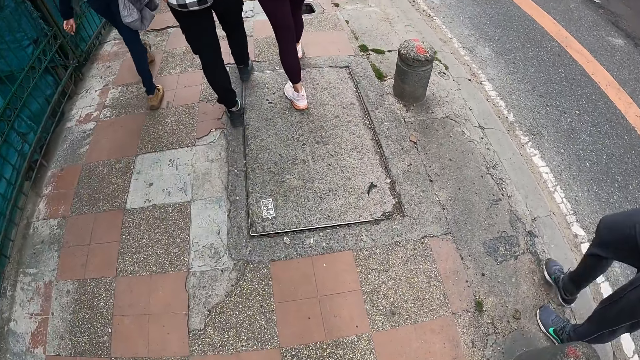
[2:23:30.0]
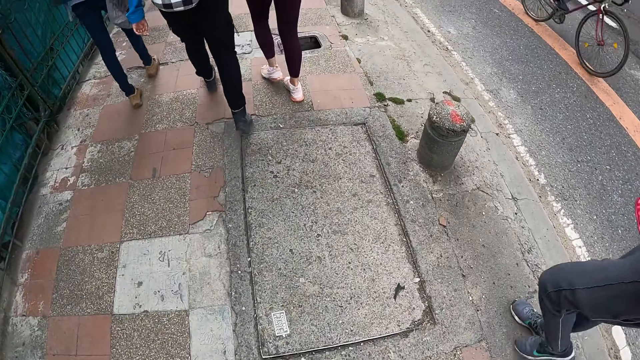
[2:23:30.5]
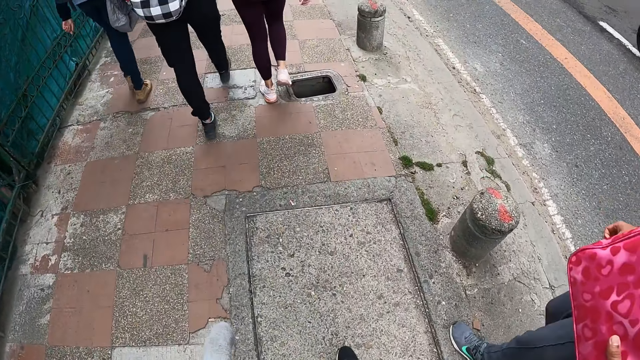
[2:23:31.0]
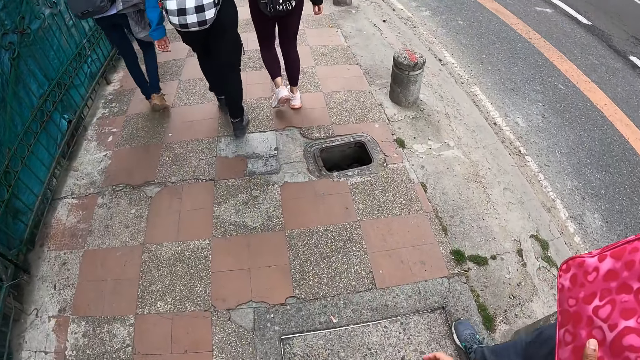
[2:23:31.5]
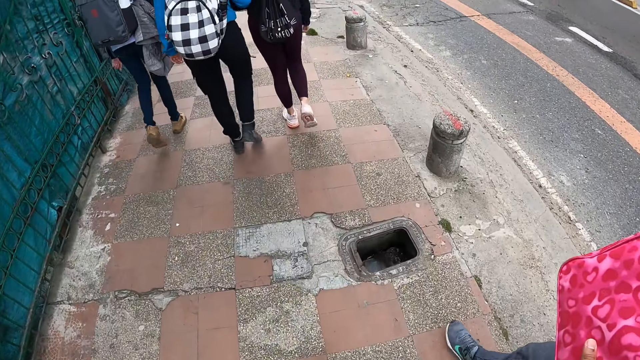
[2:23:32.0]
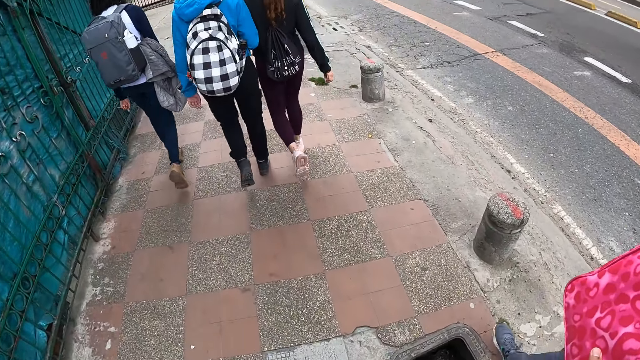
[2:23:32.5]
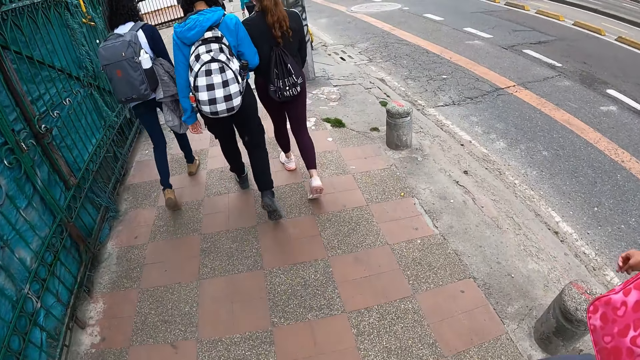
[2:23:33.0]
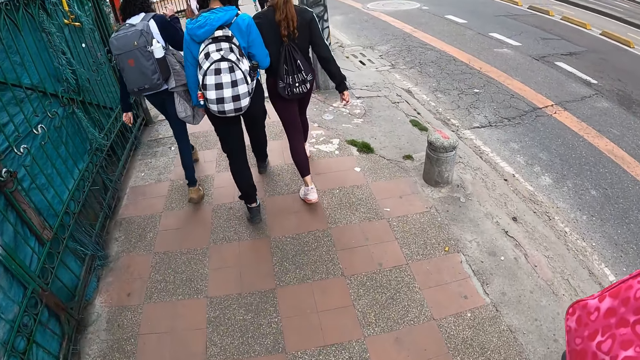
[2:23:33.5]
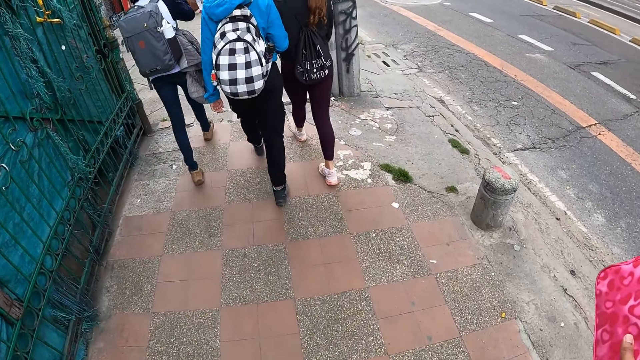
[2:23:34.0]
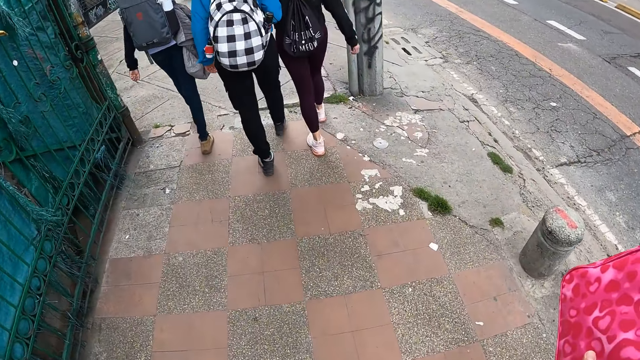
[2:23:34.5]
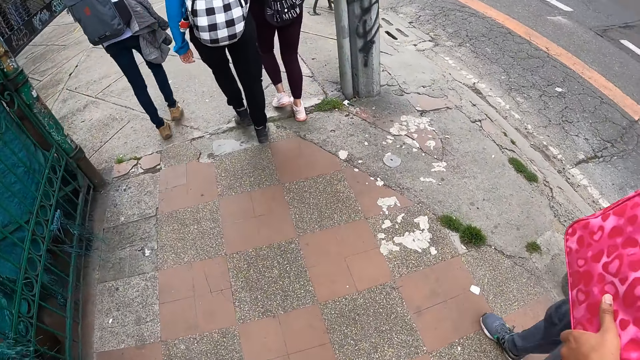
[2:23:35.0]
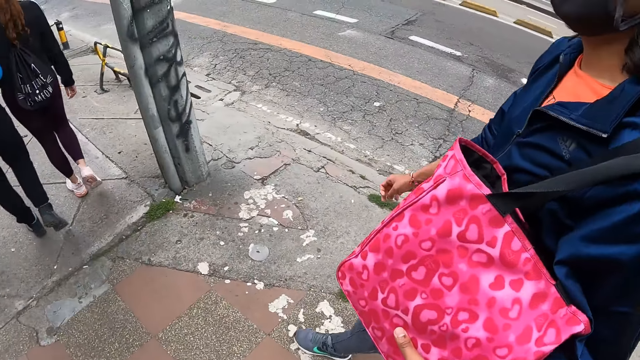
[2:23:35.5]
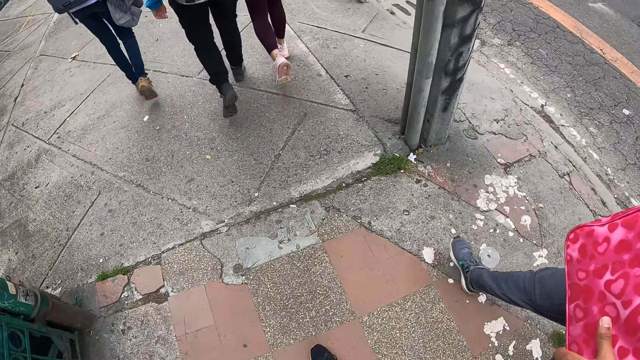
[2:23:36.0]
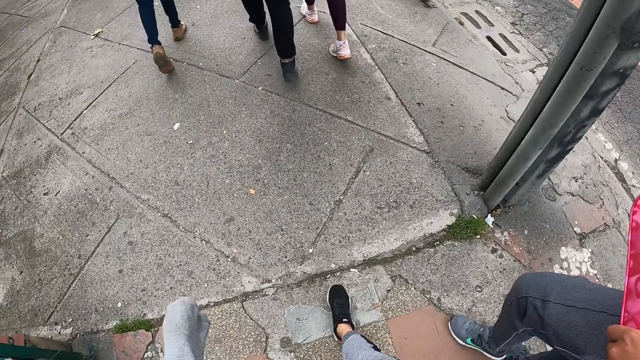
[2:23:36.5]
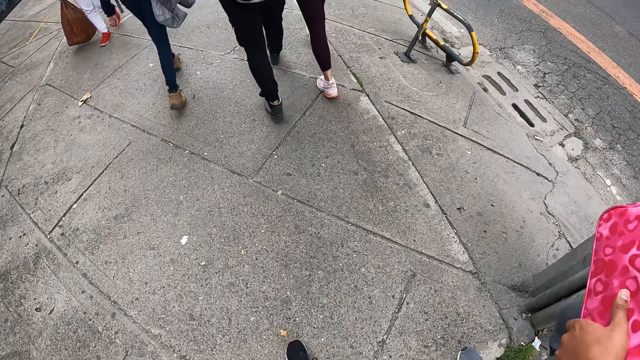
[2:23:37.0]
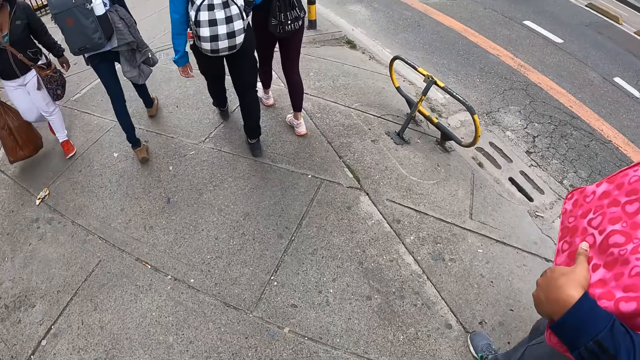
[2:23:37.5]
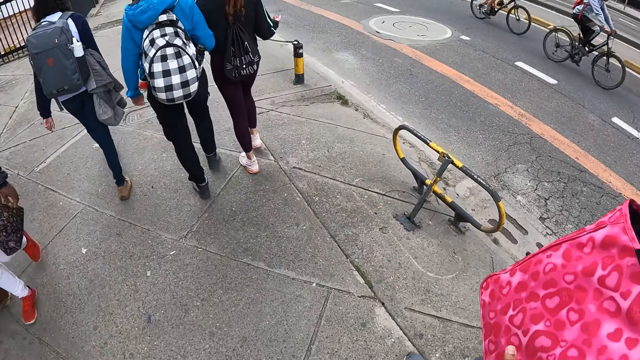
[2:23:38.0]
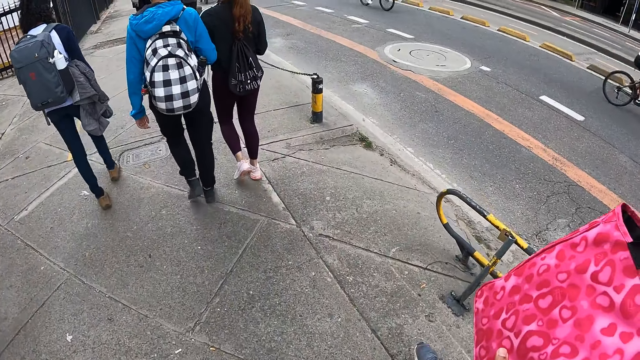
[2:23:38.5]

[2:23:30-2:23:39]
A woman walks on the pavement. The camera wearer walks on the pavement.

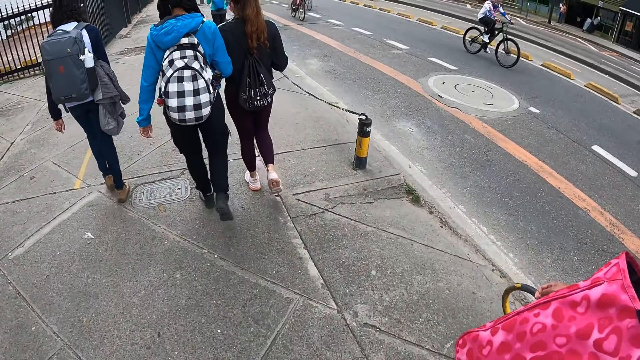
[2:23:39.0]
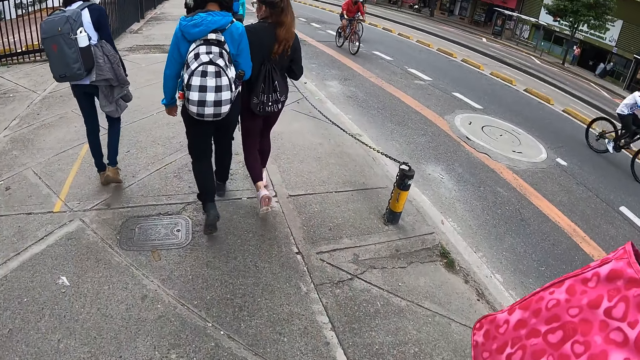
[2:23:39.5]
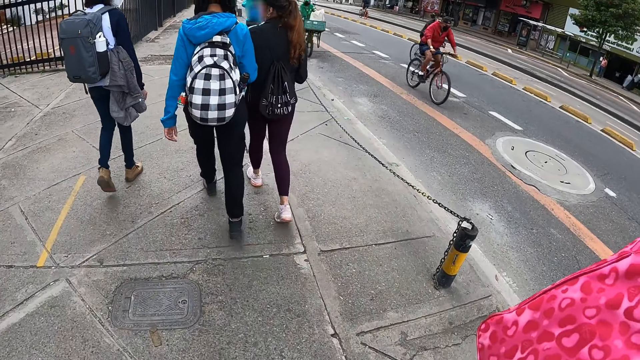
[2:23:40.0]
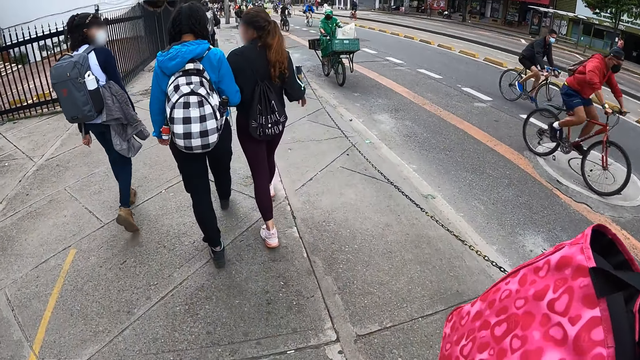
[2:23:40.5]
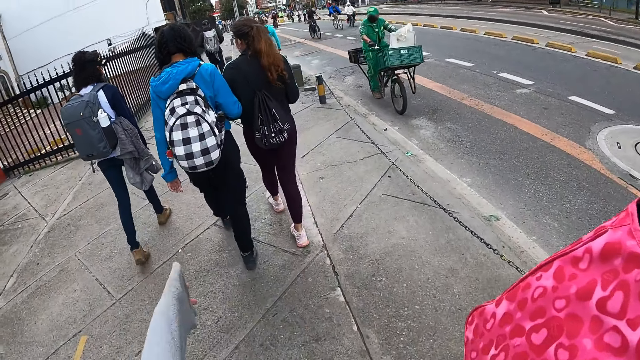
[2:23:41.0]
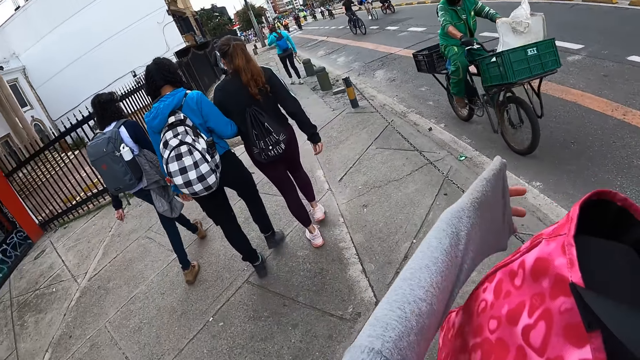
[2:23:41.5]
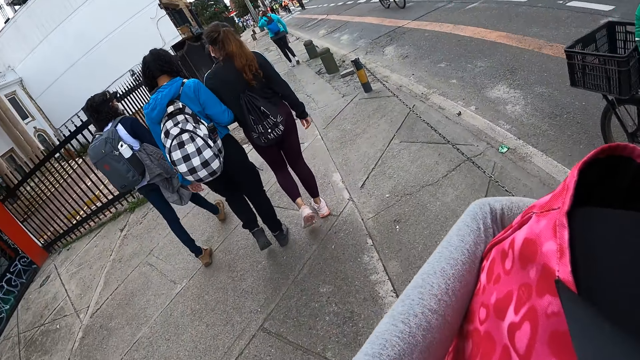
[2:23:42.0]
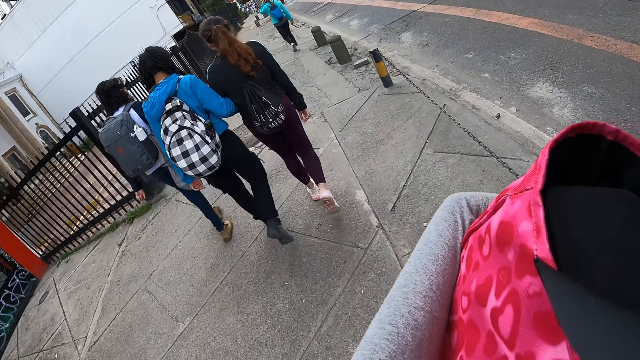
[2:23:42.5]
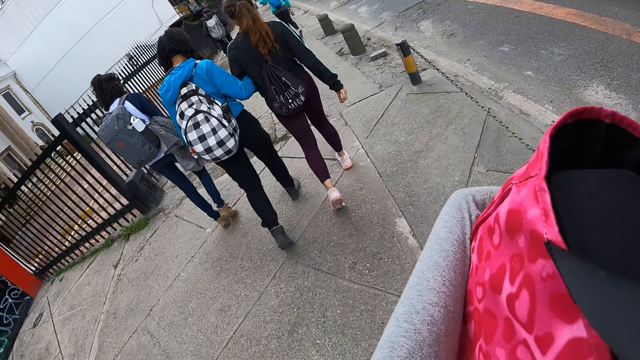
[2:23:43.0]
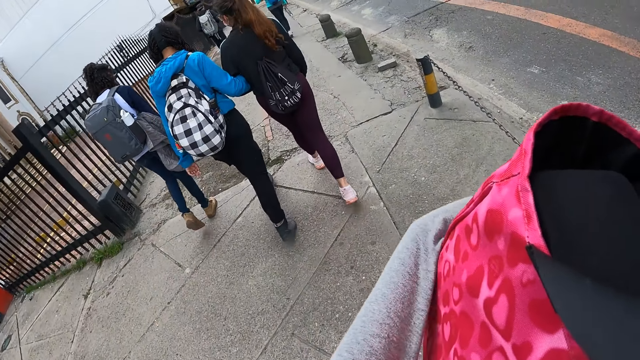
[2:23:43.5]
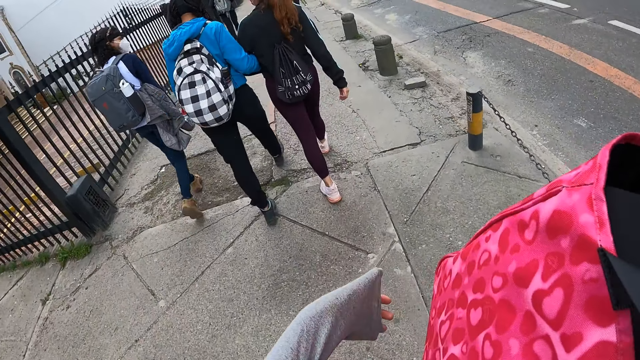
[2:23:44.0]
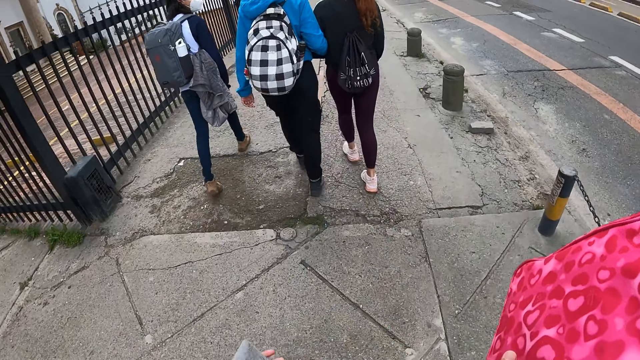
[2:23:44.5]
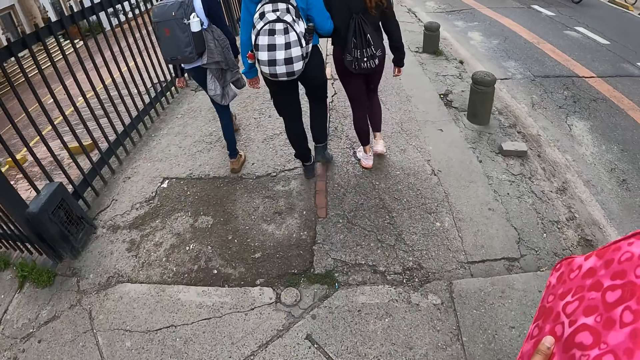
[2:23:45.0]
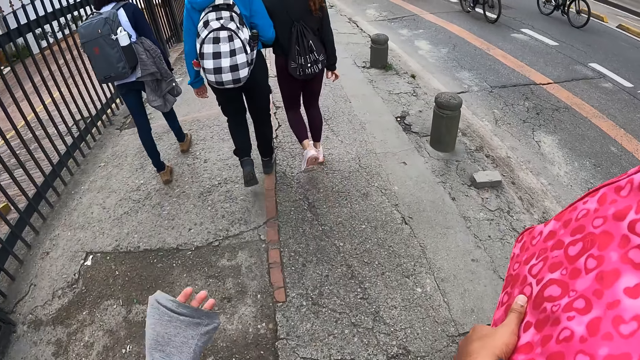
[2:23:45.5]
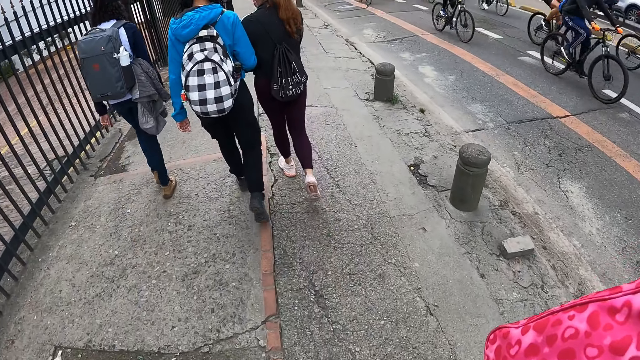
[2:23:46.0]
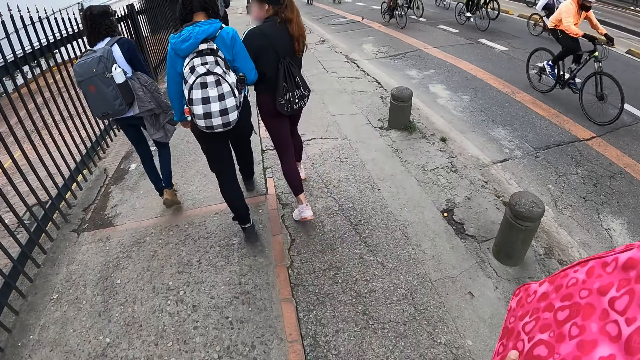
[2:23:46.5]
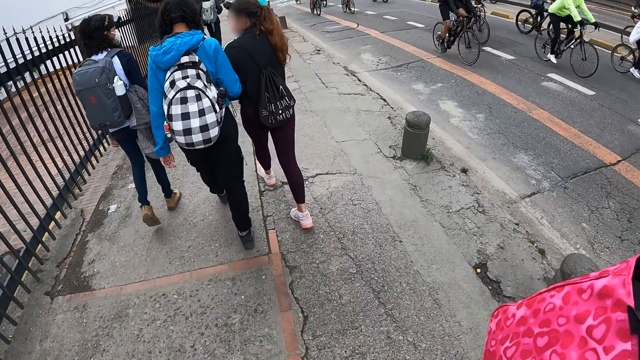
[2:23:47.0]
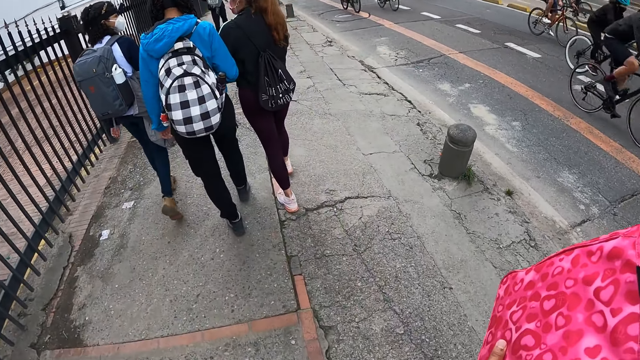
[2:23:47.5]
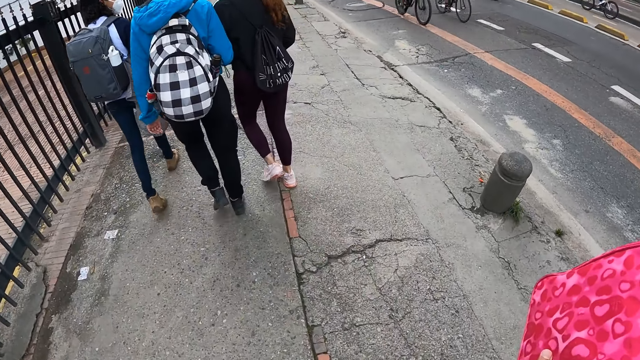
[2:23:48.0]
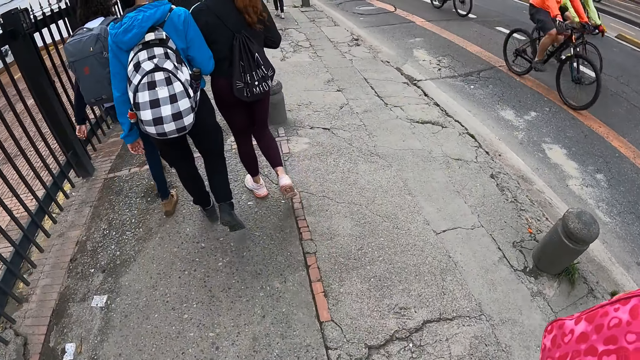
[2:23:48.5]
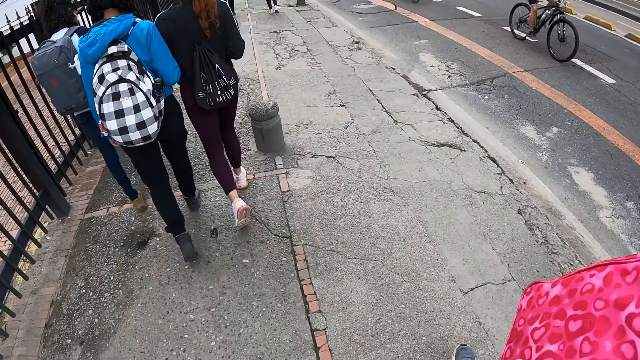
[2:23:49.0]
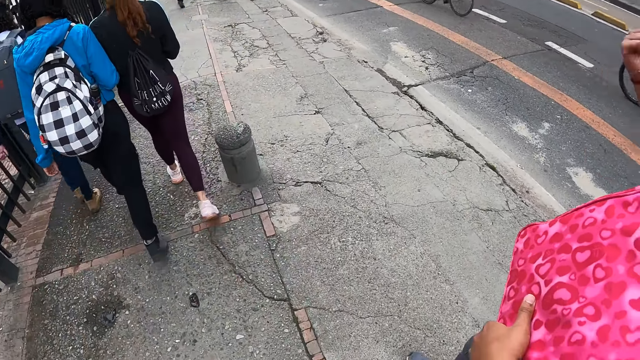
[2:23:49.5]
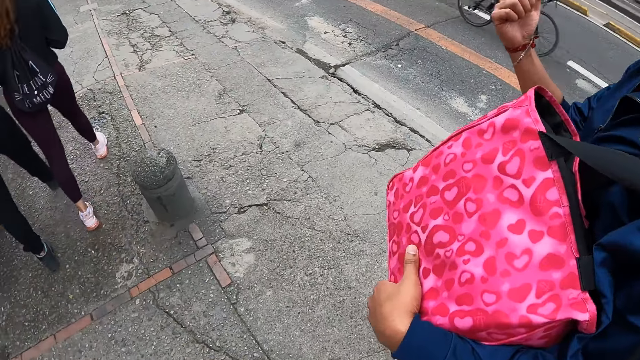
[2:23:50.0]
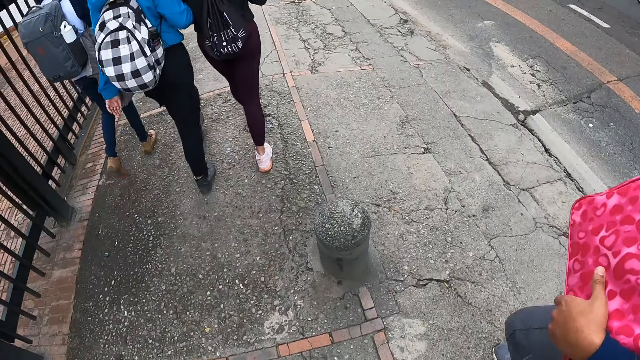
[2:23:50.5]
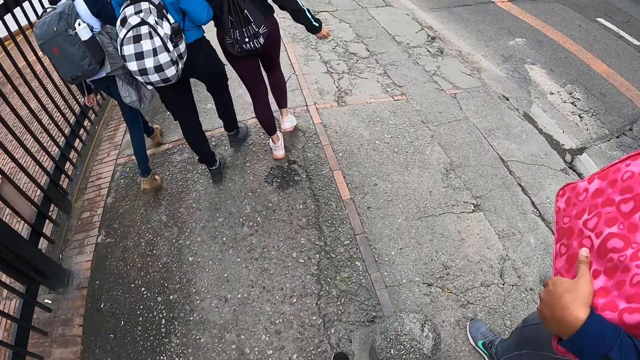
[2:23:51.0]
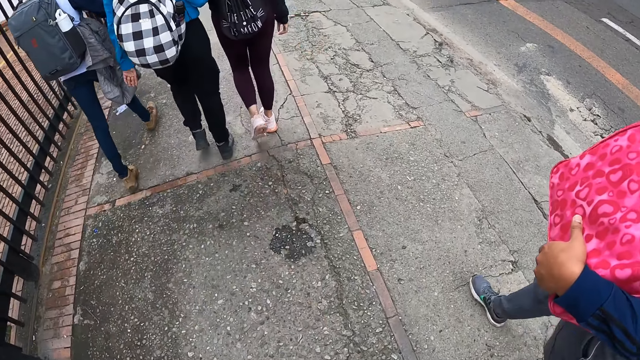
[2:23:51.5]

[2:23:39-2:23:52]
The camera wearer touches the bag with her left hand. She holds the bag of a woman. The woman walks on the pavement. The camera wearer walks on the pavement. The woman lifts her hand. The woman walks on the pavement. The camera wearer walks on the pavement.
